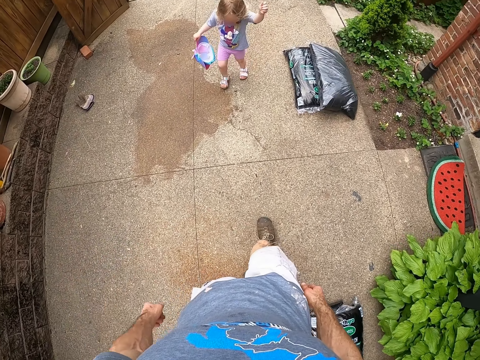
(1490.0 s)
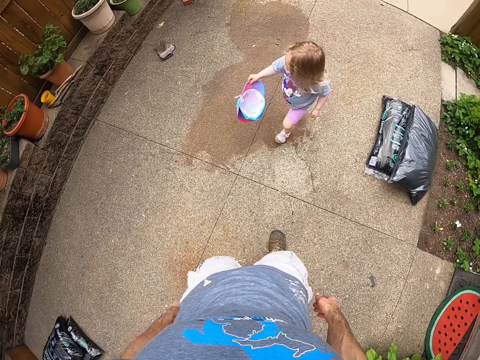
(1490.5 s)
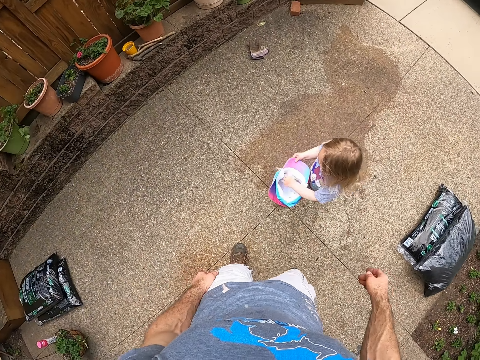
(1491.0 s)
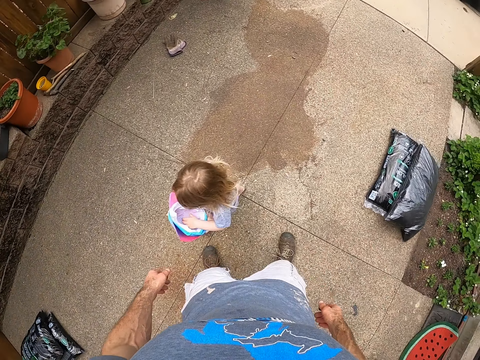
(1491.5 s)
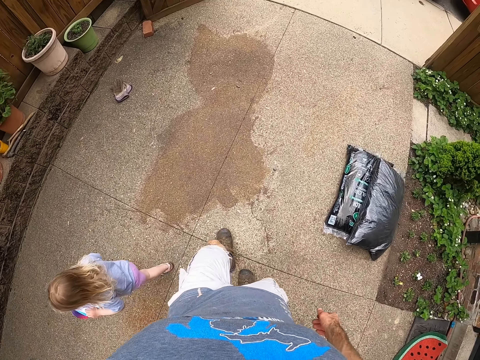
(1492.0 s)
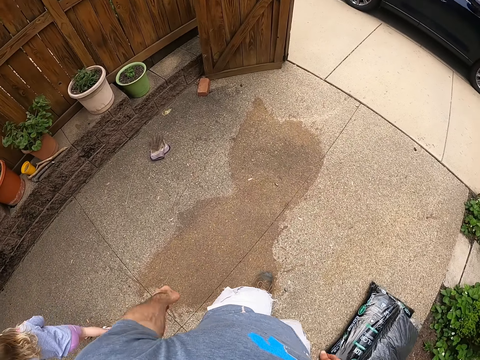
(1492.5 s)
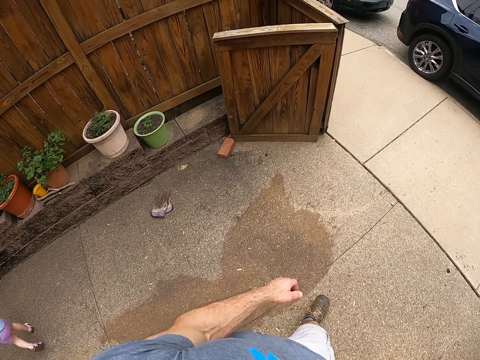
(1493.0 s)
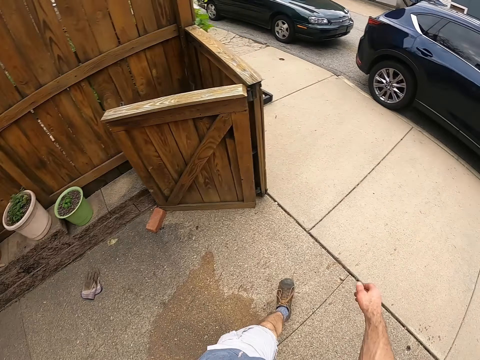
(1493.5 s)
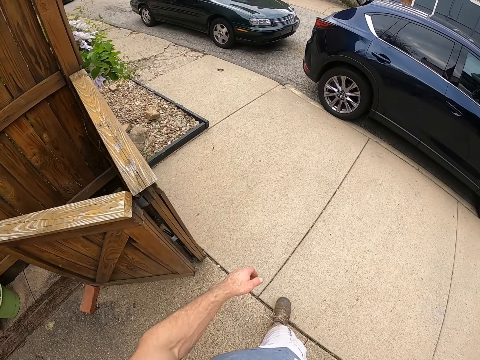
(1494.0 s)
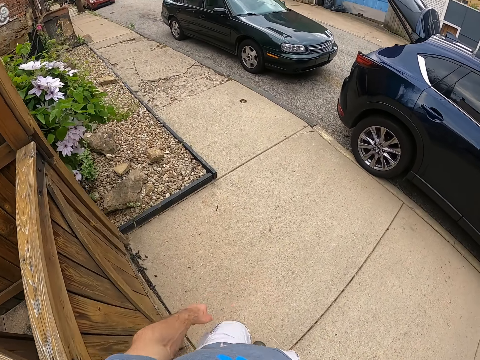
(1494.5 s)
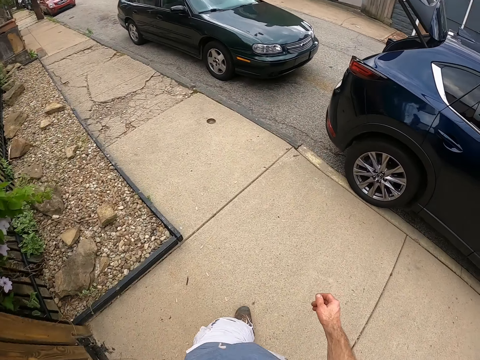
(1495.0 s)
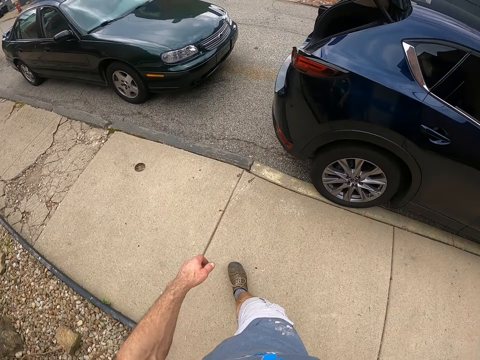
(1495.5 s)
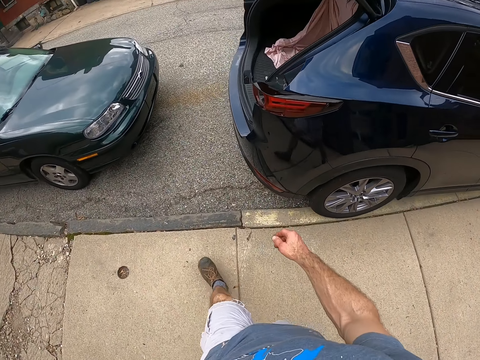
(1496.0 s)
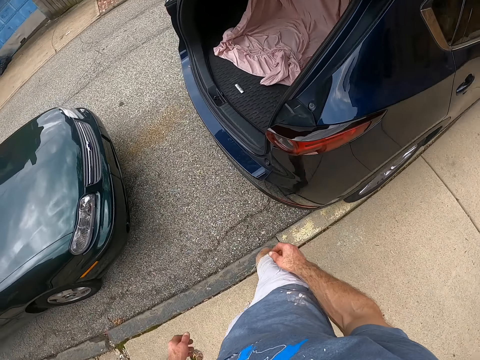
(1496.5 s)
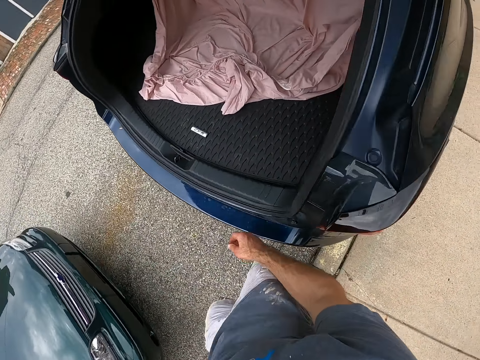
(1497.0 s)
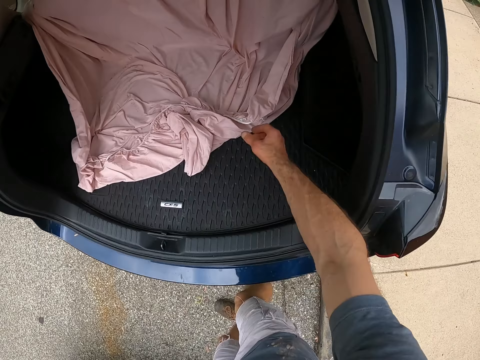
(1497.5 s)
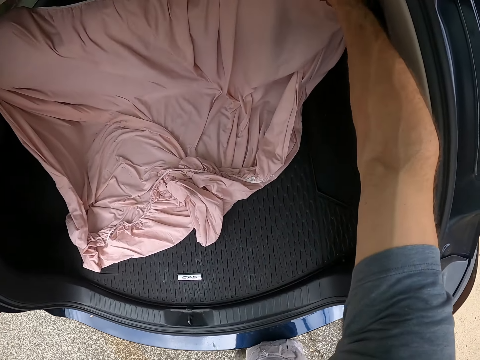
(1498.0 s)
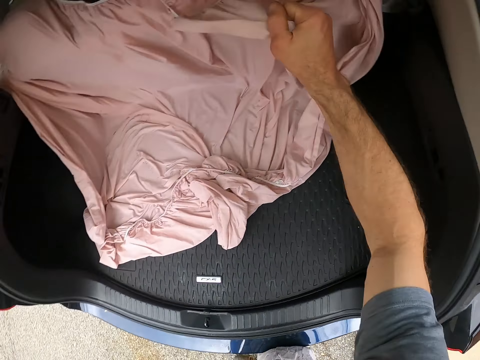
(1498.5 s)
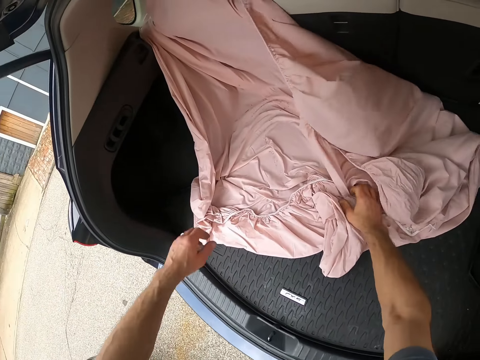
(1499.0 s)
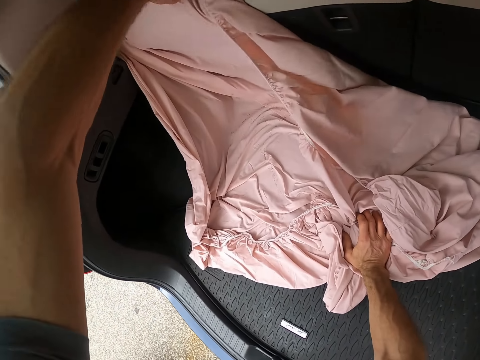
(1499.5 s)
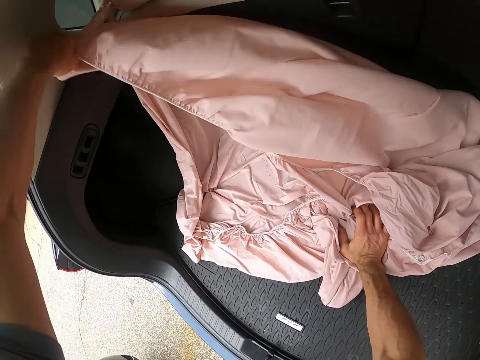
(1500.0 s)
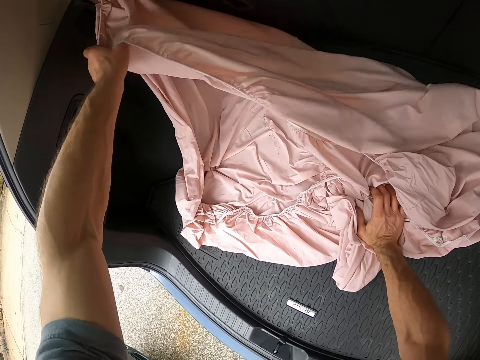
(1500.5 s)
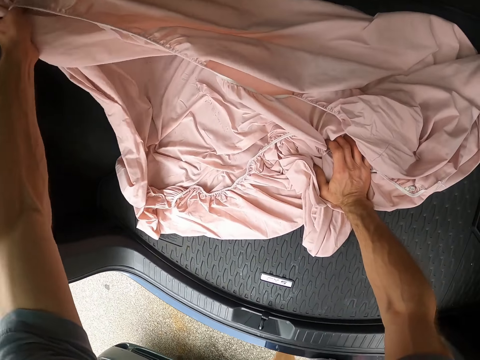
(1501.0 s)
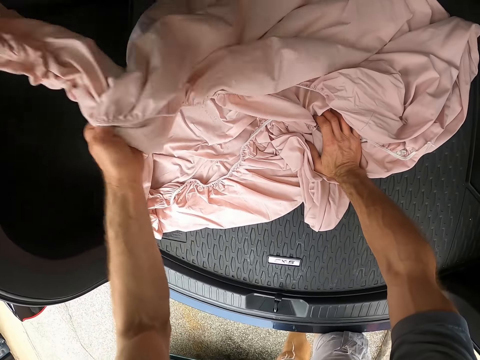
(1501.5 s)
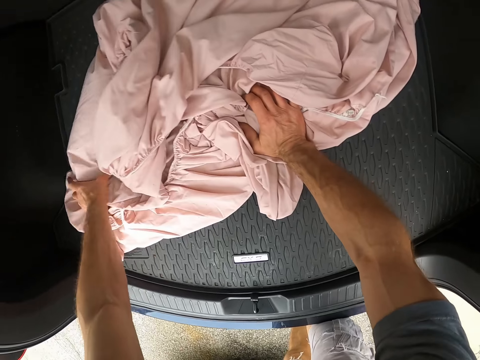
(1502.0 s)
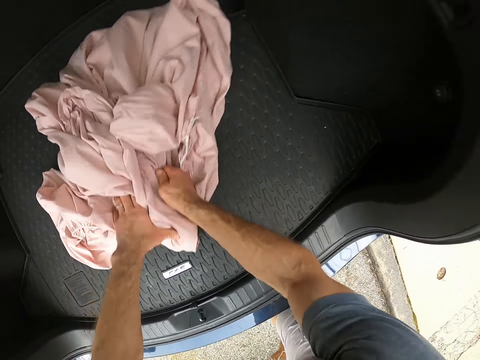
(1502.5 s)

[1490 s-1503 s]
A child walks towards the camera wearer. The camera wearer walks towards the boot. They take the cover cloth from the boot. They fold the blanket in the car.

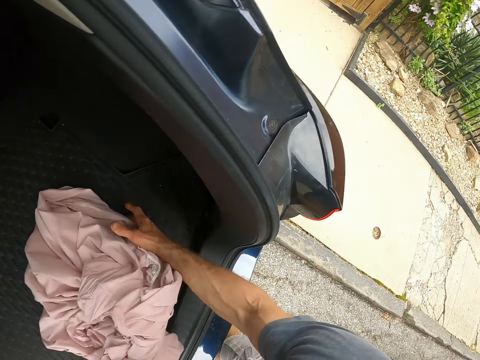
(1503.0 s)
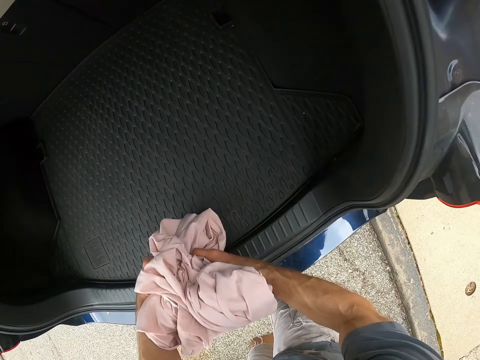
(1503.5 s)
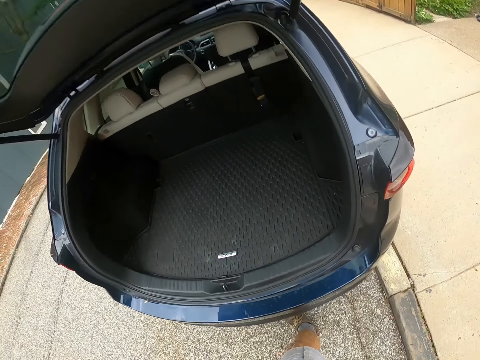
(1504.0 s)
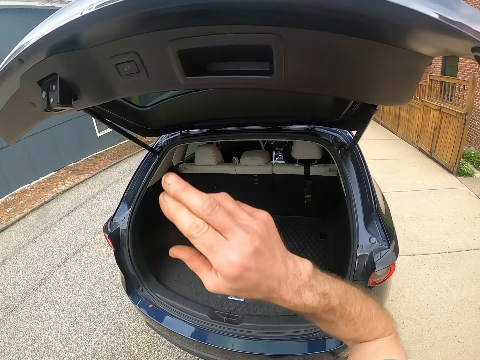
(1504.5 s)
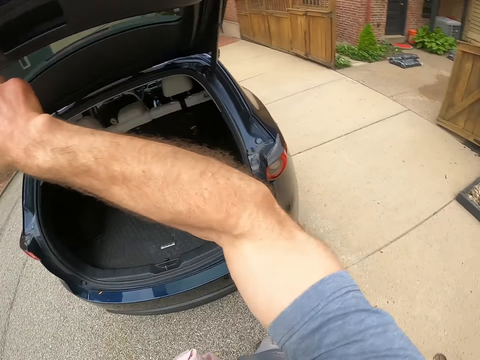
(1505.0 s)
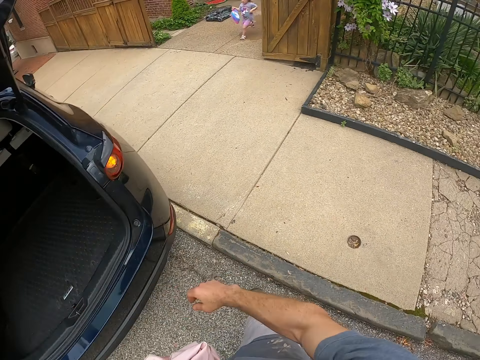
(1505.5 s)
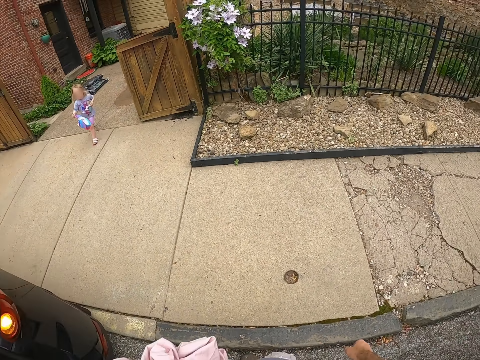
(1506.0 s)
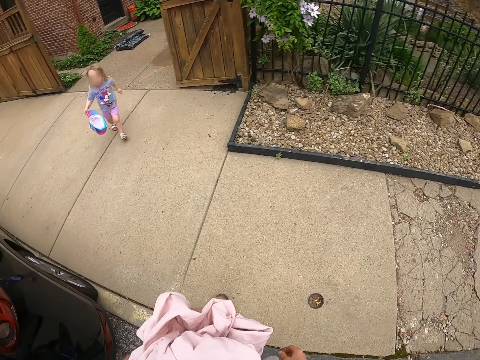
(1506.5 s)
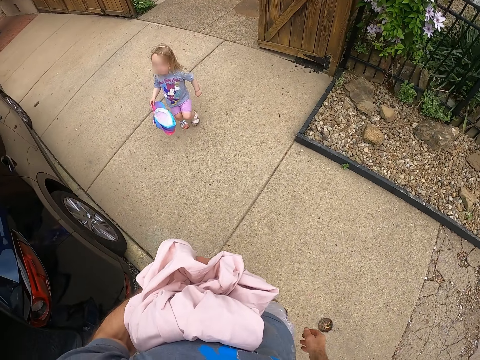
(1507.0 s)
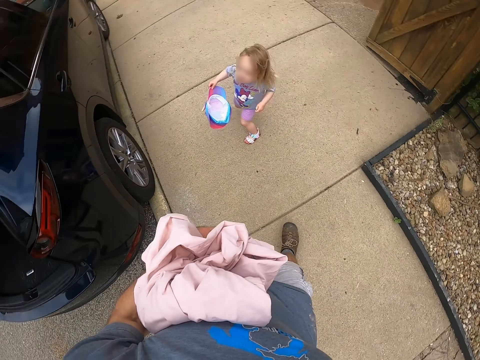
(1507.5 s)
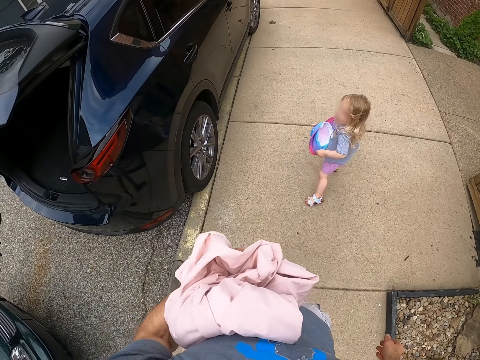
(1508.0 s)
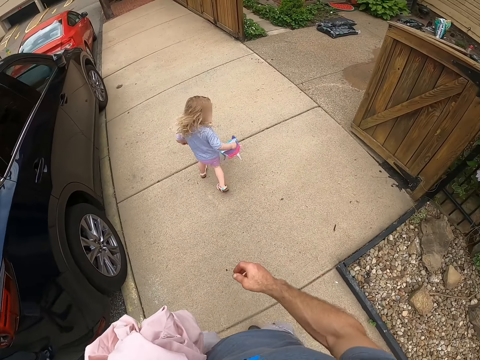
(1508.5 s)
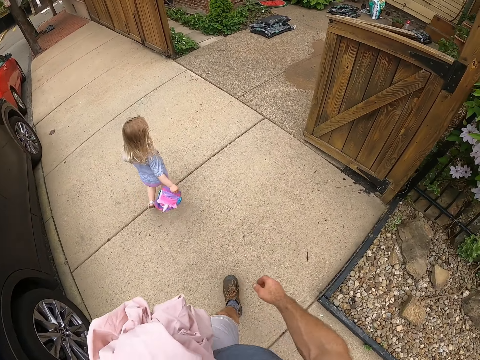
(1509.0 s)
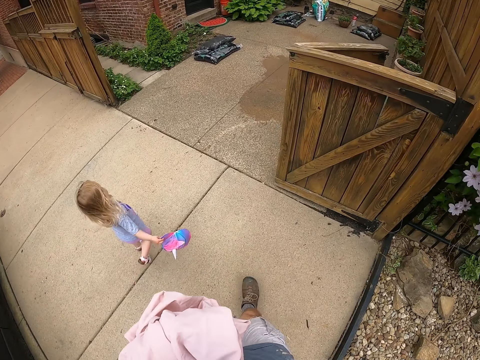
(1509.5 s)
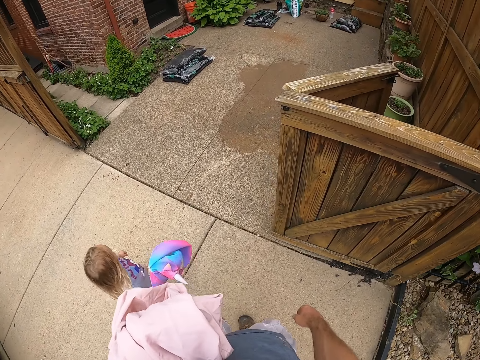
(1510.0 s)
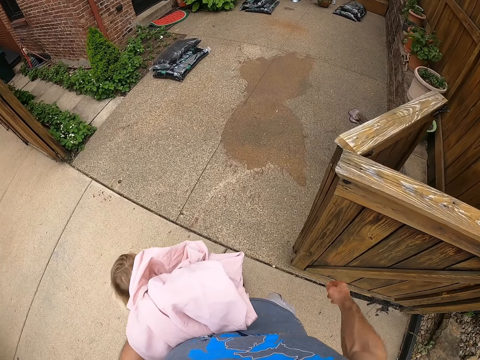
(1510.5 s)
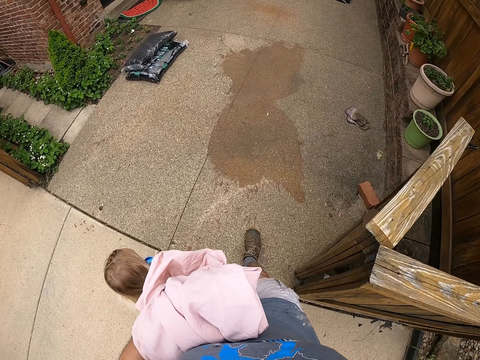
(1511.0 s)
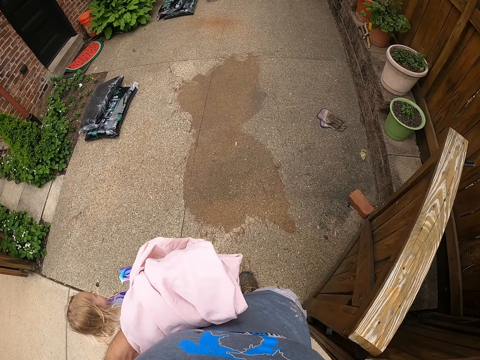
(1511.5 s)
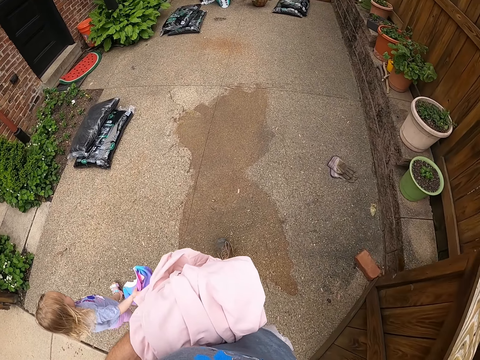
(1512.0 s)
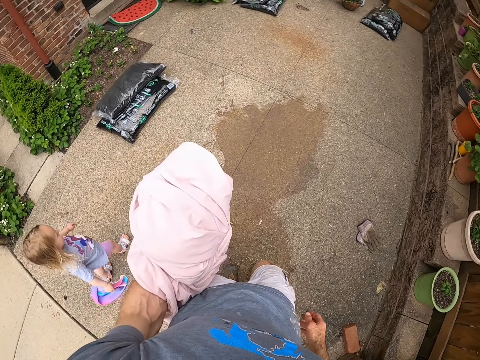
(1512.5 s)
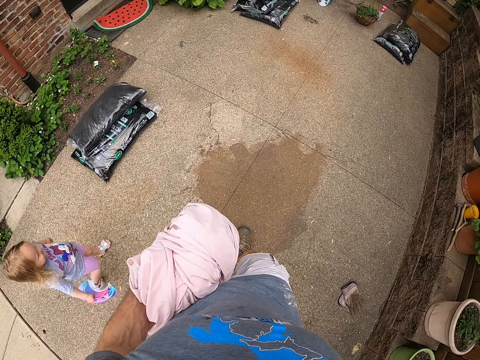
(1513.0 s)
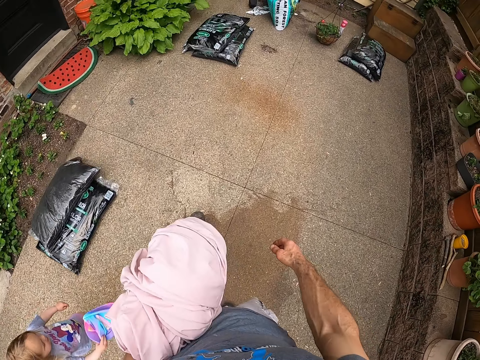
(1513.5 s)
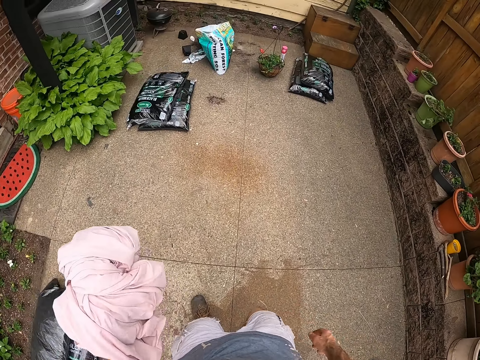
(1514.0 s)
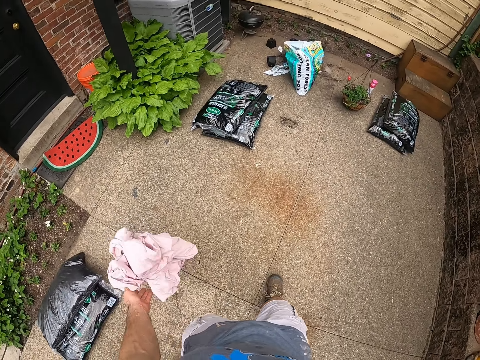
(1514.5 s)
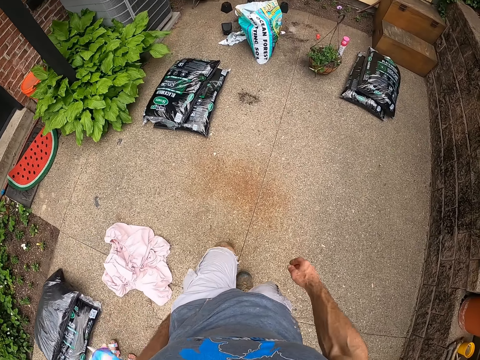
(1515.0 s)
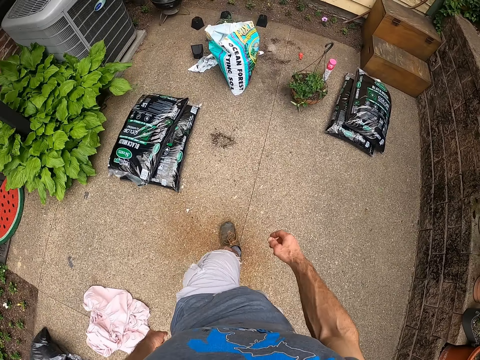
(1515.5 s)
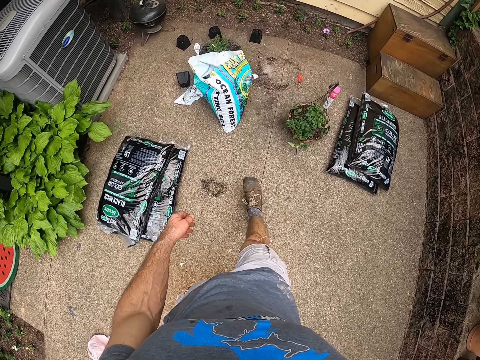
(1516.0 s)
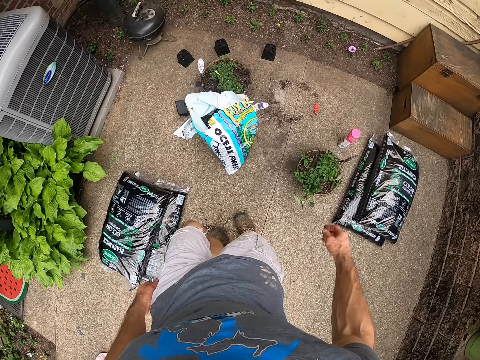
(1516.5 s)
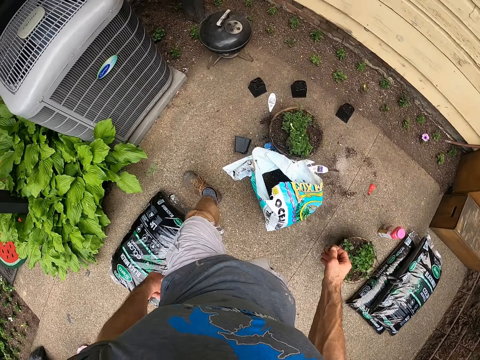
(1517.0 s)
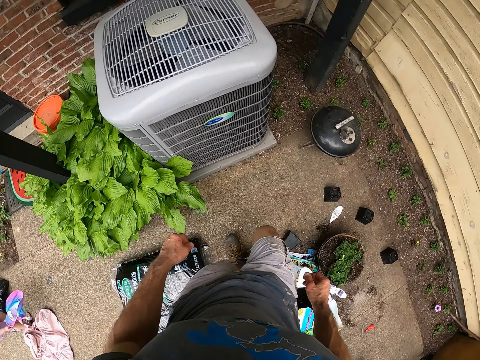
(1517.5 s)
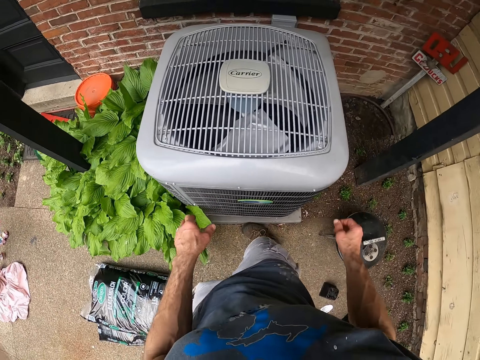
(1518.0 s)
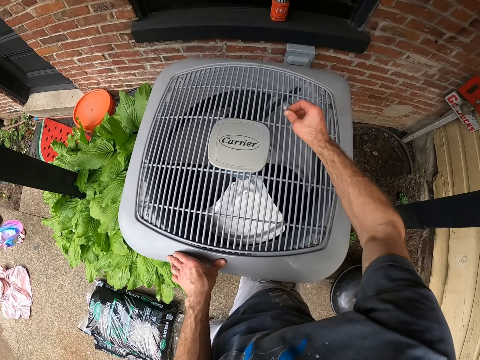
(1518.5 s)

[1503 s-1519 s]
The camera wearer closes the boot of the car. They press the boot button. A child runs towards the car. The camera wearer walks towards the garden. The child walks with the camera wearer. The camera wearer drops the blanket on the ground. They walk a few steps.
